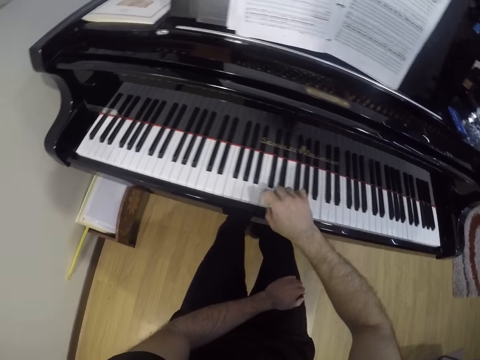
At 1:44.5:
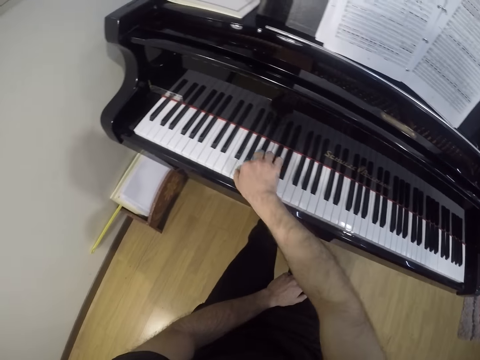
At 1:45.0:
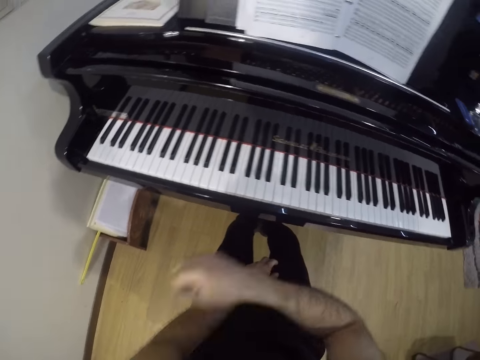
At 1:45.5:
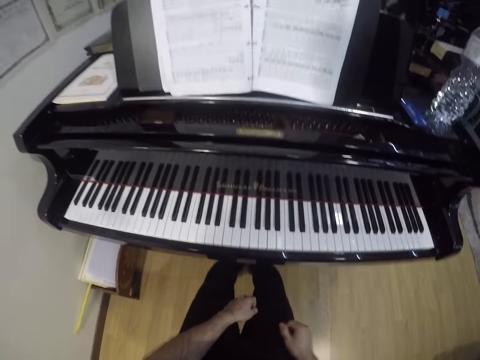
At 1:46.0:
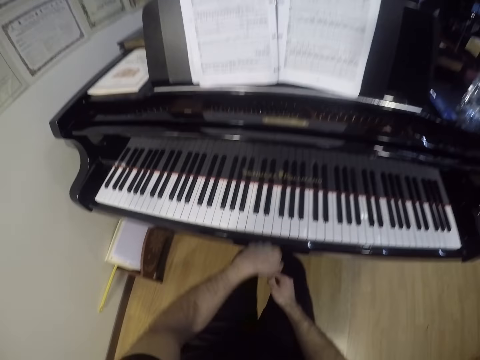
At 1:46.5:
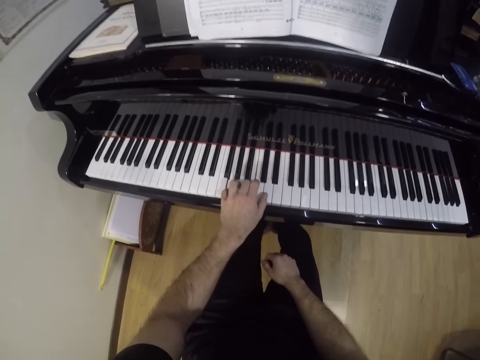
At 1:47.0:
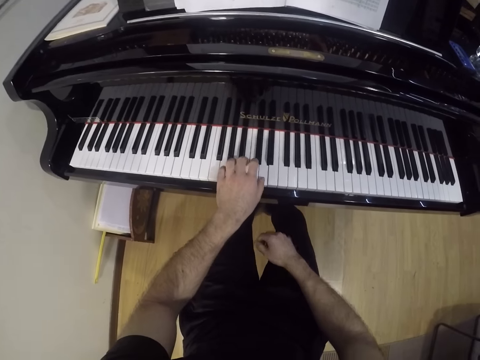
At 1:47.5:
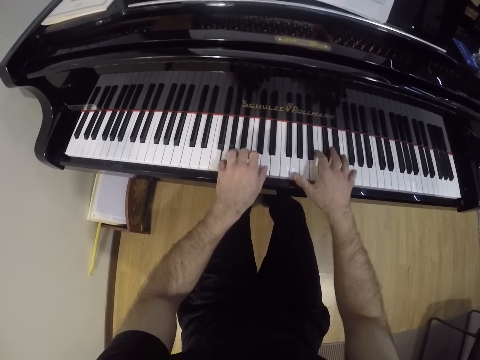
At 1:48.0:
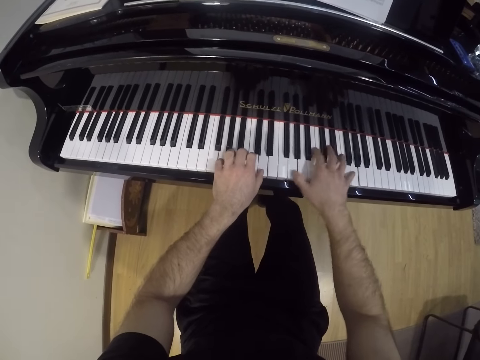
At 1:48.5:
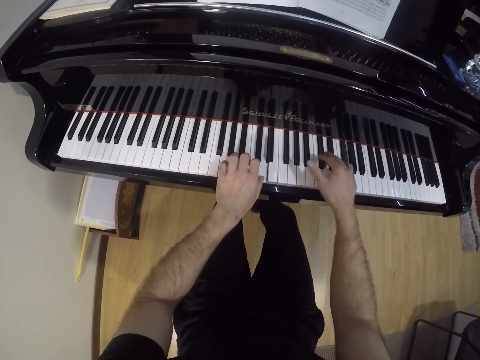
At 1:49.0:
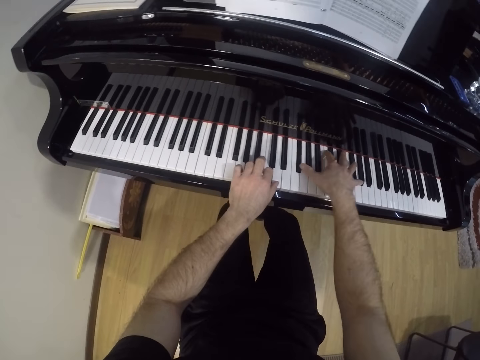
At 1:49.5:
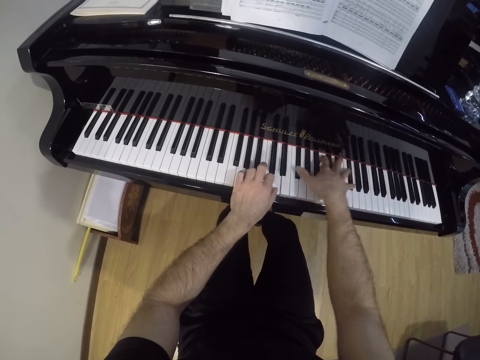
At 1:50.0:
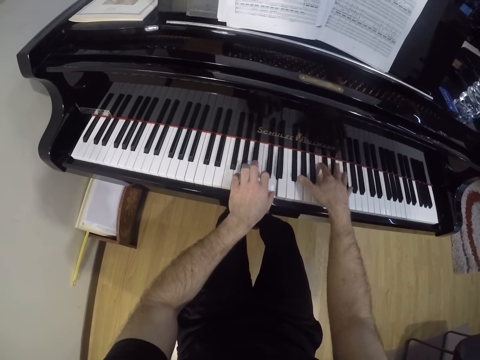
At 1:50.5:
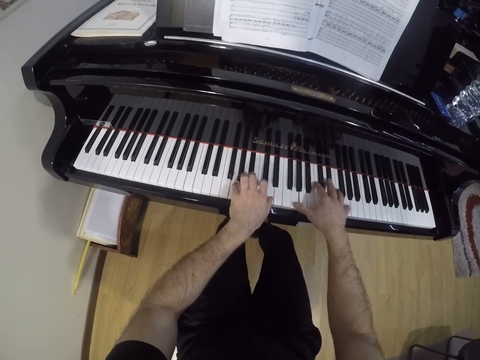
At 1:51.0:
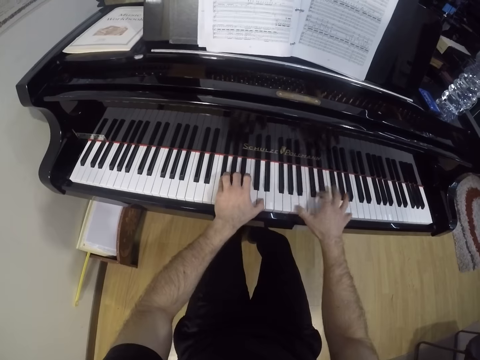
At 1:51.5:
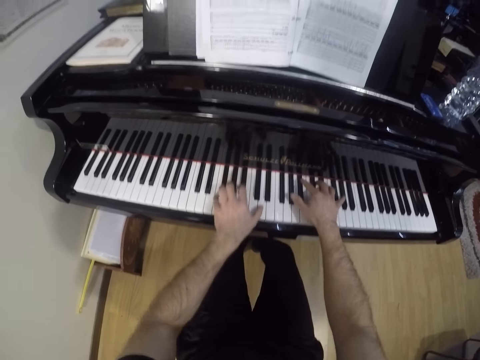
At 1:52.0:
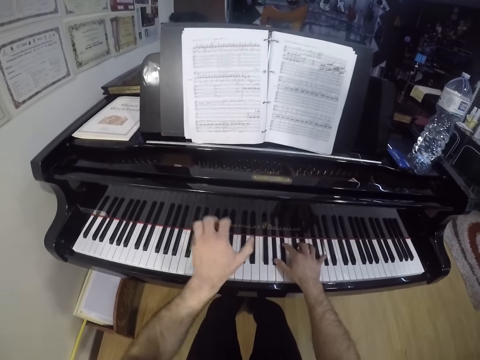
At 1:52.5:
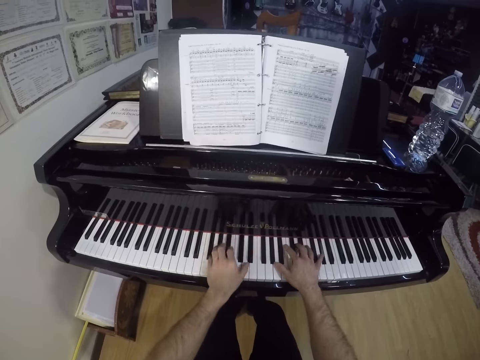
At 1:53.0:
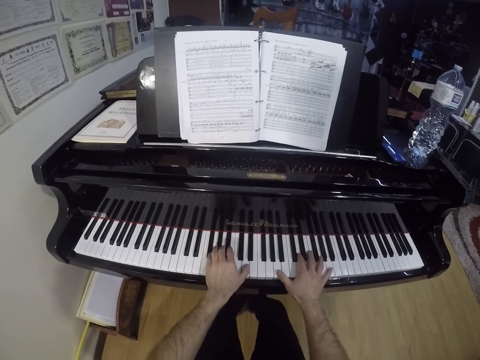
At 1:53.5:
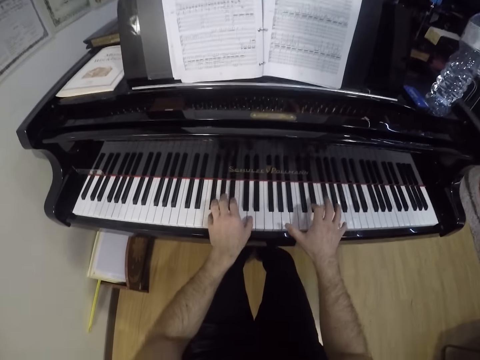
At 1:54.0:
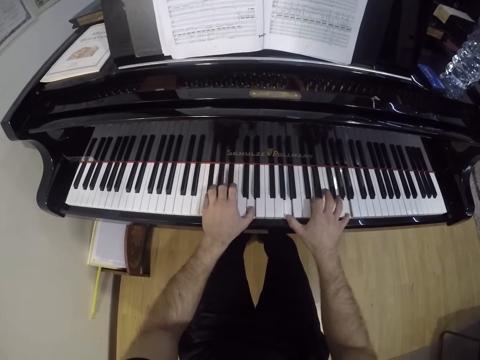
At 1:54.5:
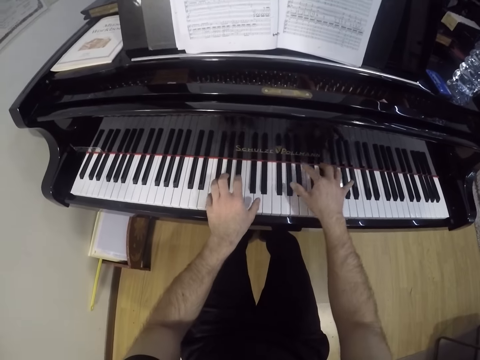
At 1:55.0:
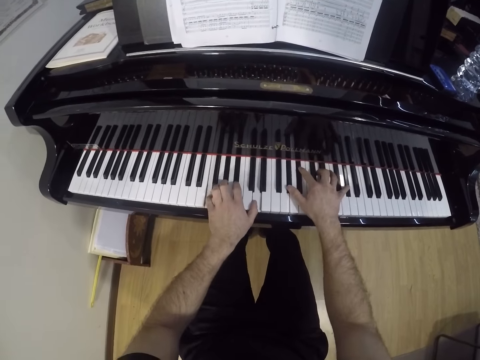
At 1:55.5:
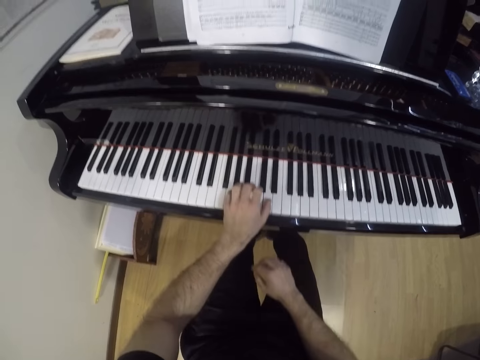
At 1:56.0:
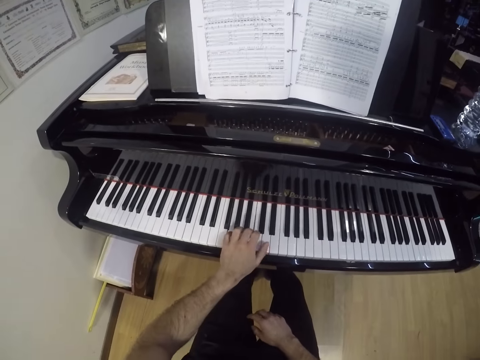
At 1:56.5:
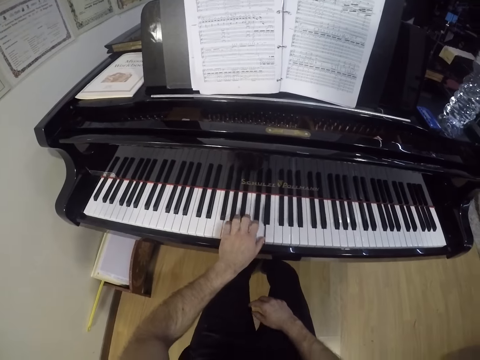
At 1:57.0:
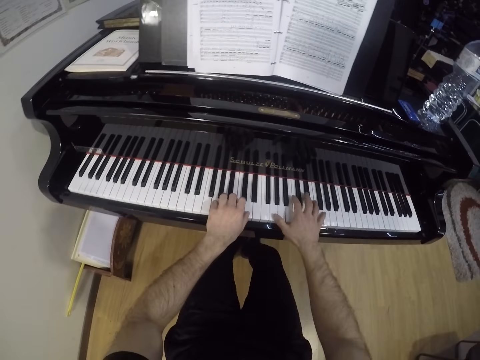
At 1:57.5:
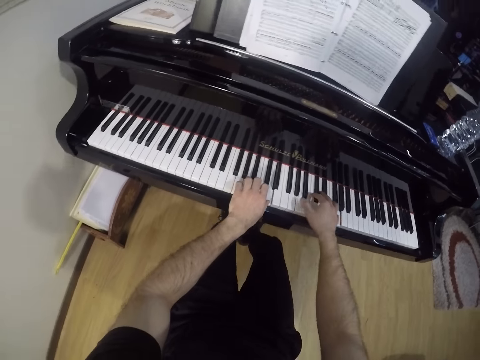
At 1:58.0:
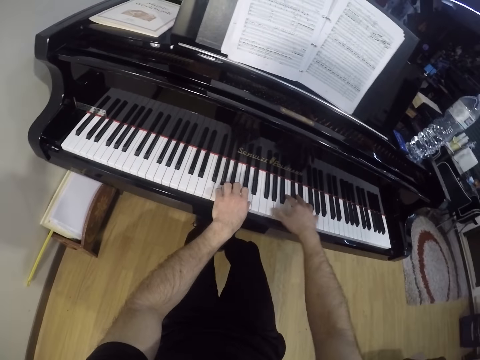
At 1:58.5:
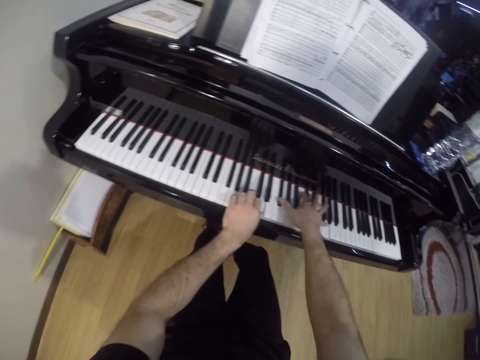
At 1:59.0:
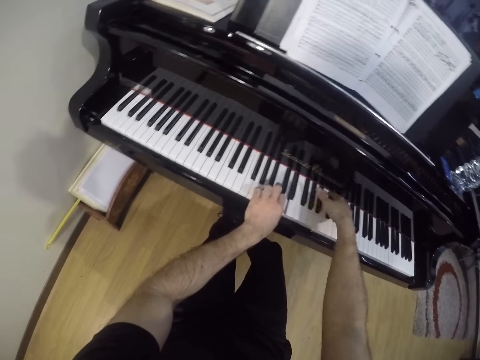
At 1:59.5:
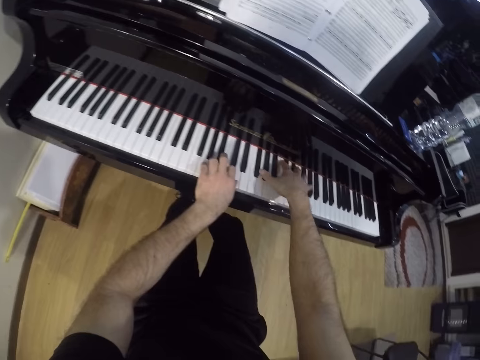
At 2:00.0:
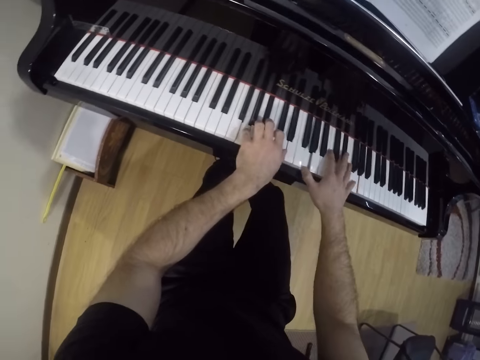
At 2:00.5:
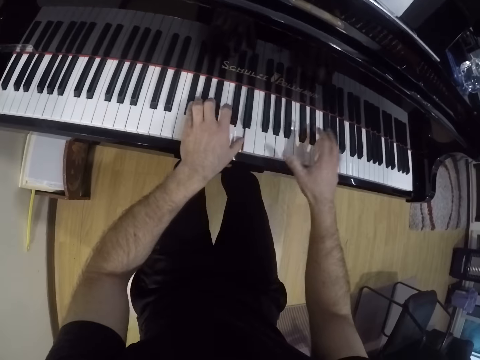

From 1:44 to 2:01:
The camera wearer rests his right hand on his lap. He moves the right hand from the keyboard or piano. He plays the piano with his left hand. He plays the piano with both hands. He plays the piano with his left hand. He moves the right hand to the thigh. He plays the piano with both hands.

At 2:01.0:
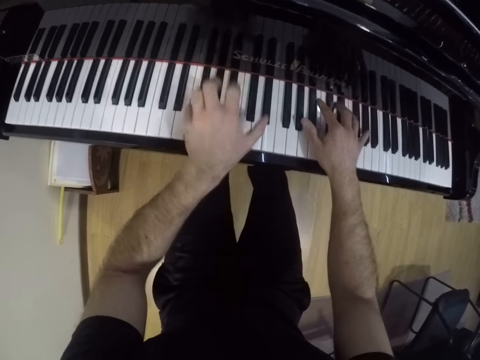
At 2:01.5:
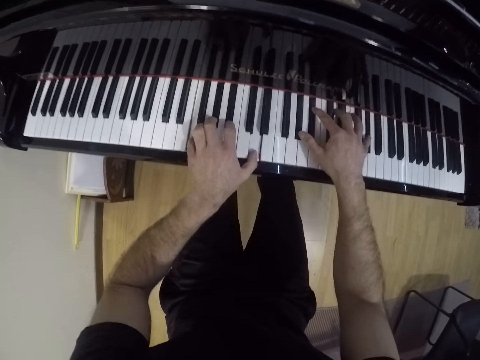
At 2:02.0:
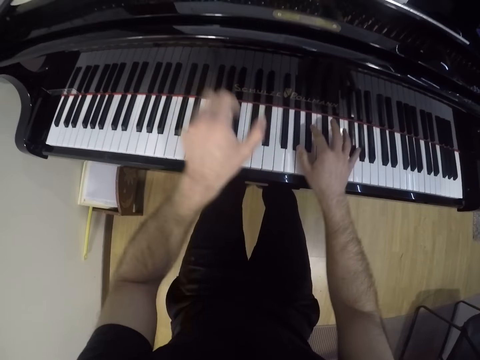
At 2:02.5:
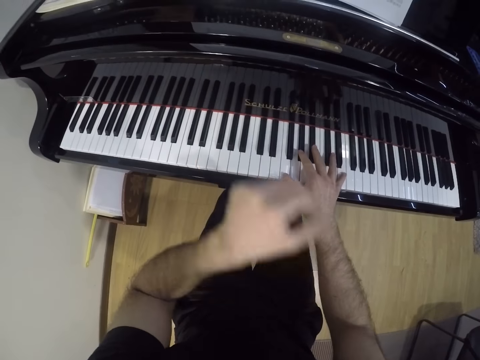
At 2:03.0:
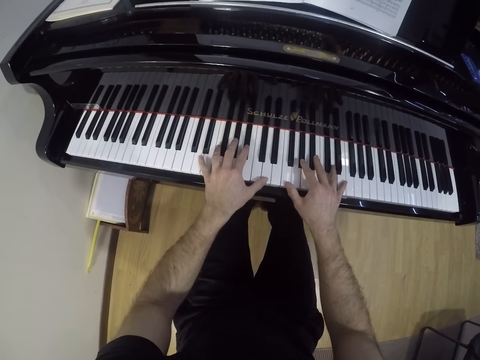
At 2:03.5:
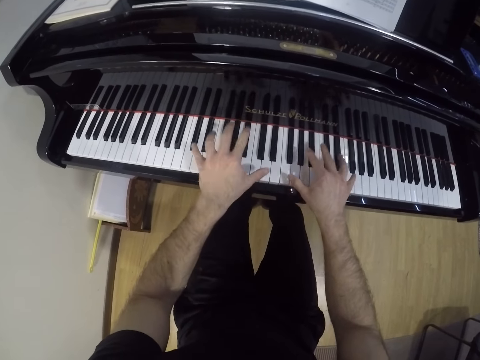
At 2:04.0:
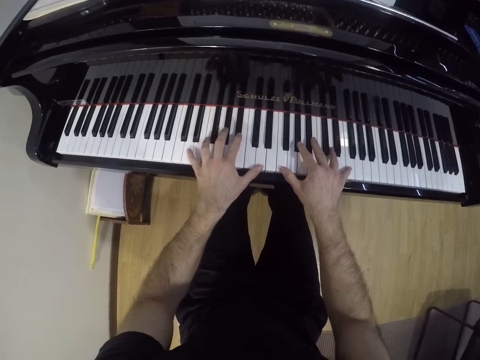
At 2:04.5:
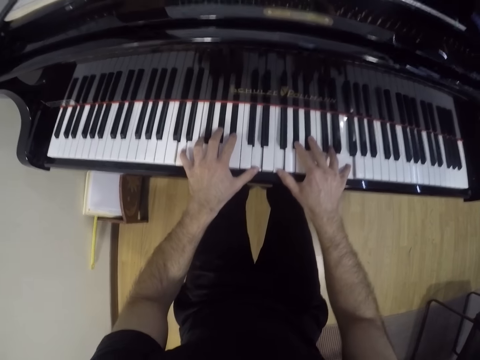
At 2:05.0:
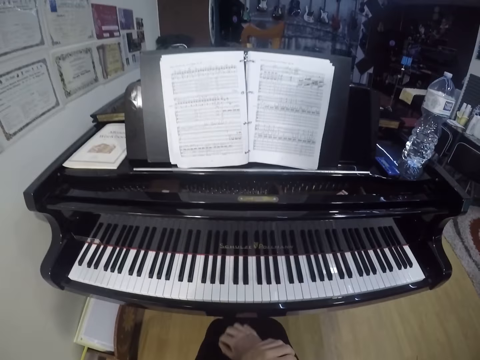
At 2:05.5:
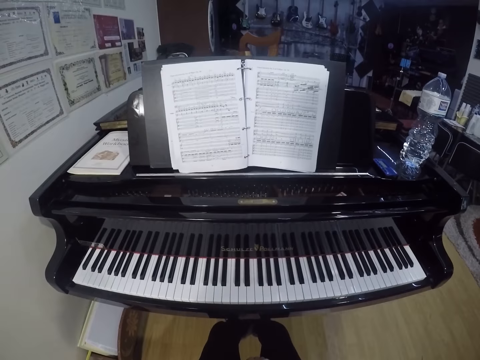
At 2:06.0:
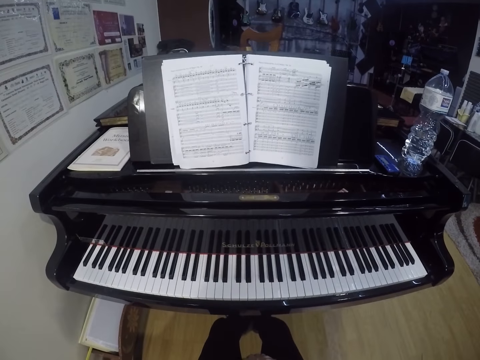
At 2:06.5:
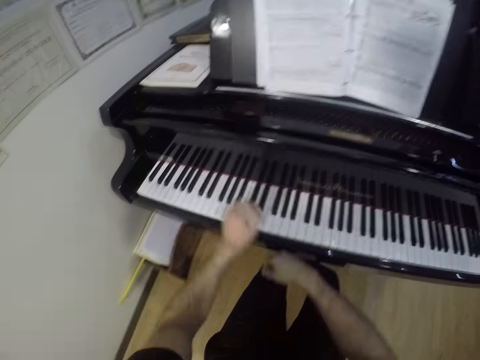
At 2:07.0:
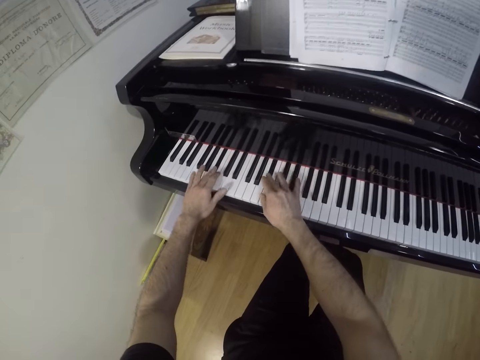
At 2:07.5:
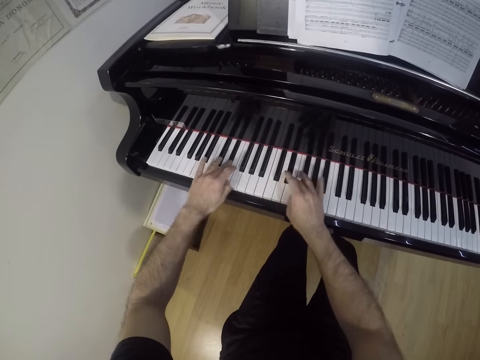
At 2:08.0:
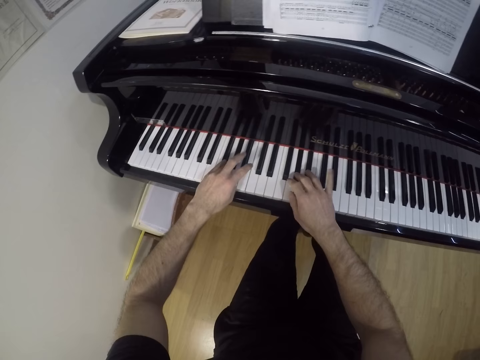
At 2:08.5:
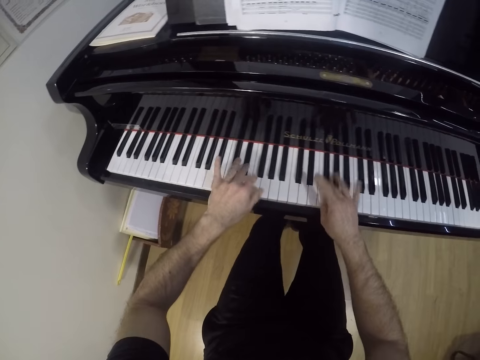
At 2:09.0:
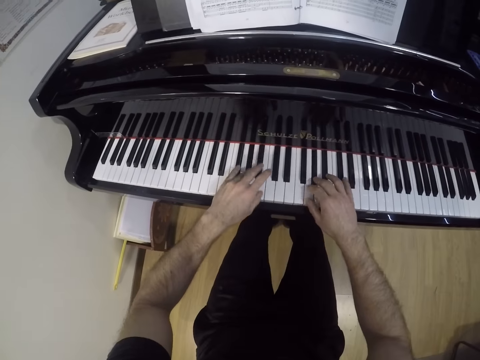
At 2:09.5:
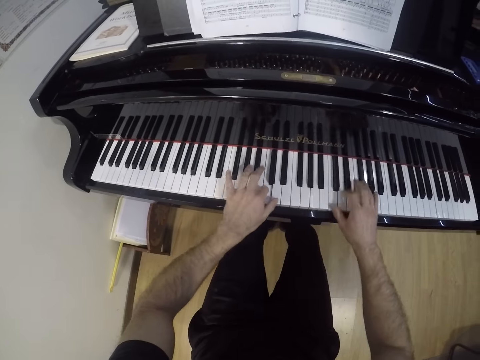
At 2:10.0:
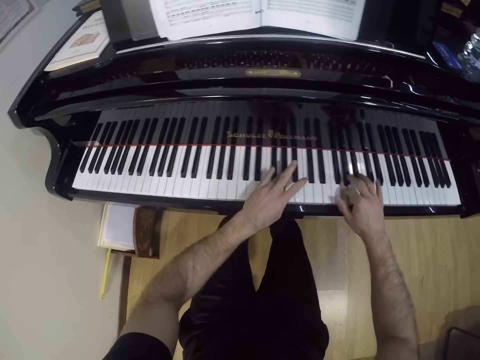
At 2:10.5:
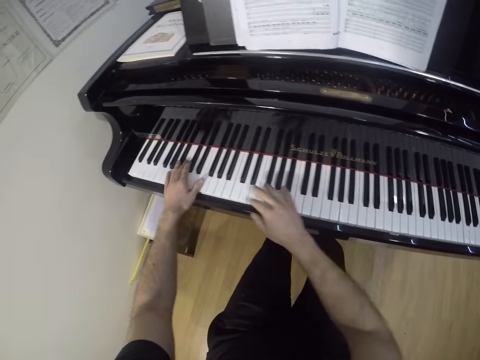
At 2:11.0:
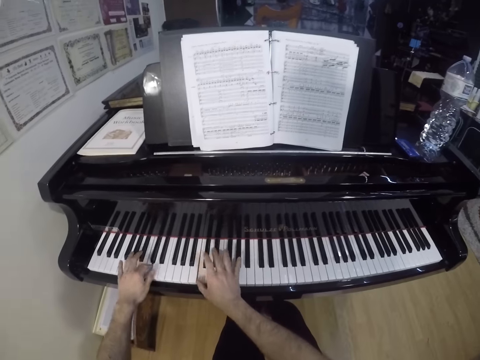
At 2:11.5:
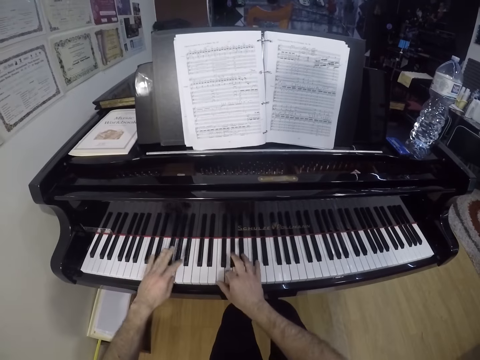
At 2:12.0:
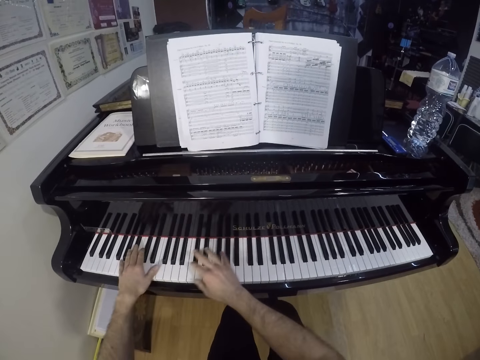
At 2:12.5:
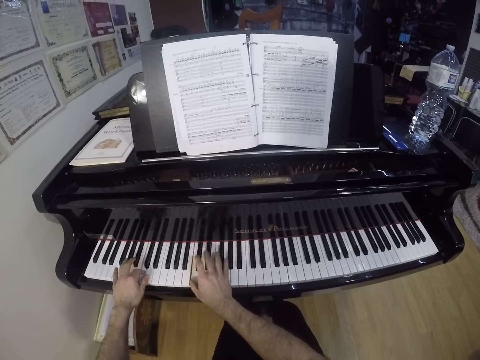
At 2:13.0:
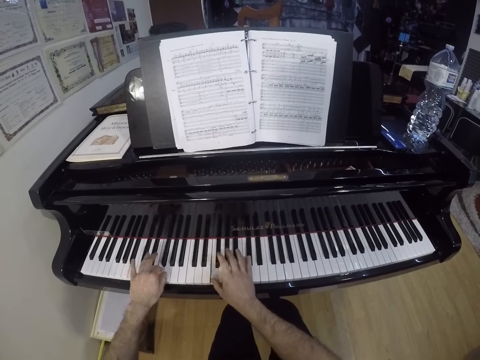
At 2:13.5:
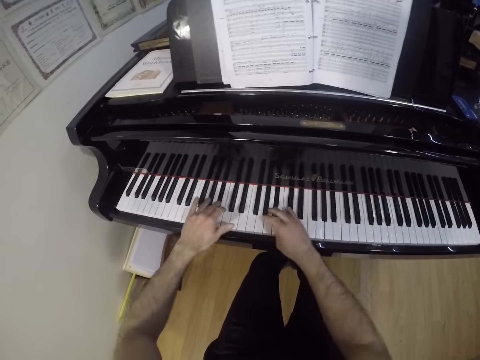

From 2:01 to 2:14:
The camera wearer swings the left hand. They play the keyboard with both hands. They move both hands from the keyboard. They play the keyboard with both hands.
